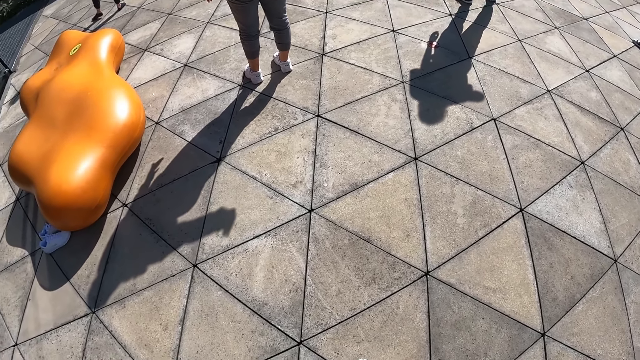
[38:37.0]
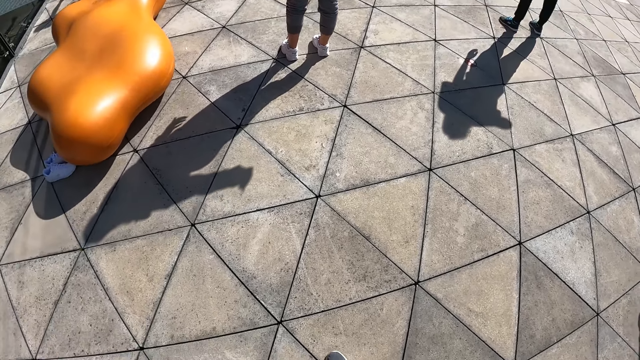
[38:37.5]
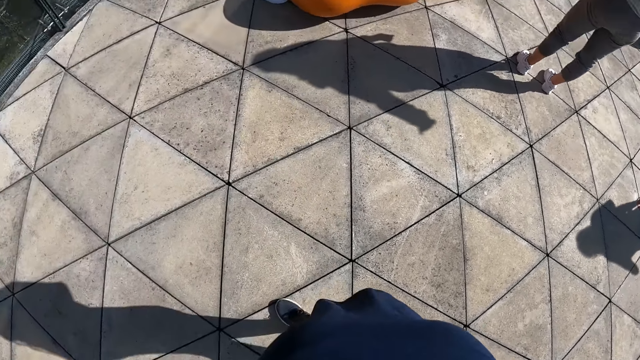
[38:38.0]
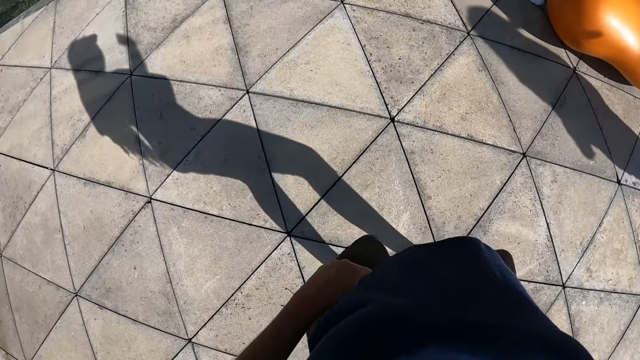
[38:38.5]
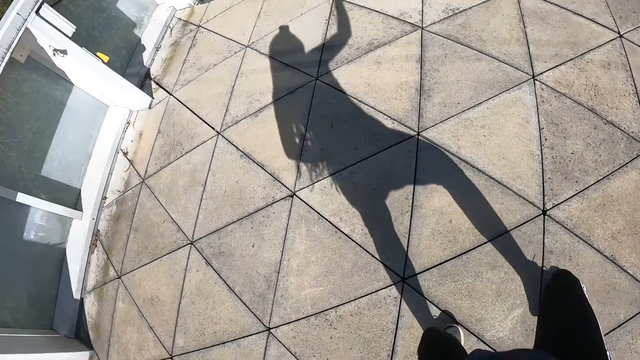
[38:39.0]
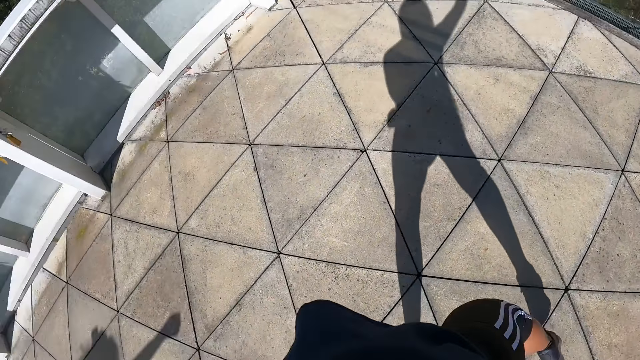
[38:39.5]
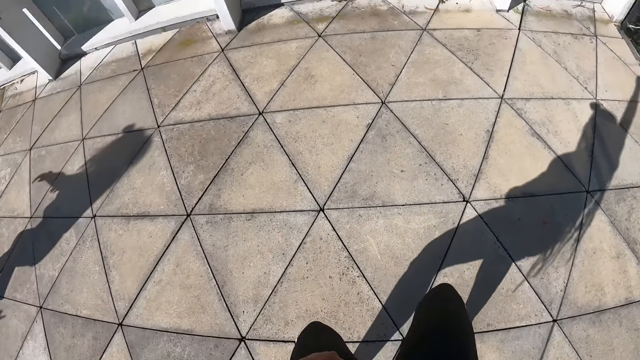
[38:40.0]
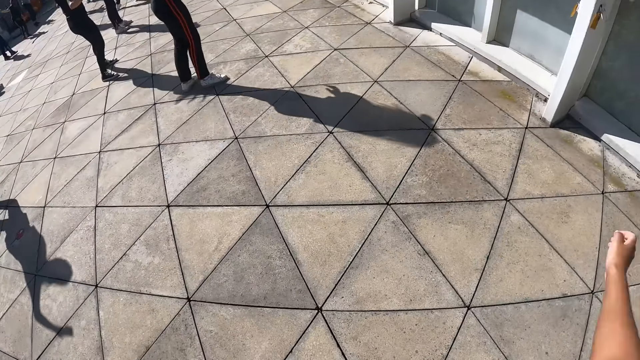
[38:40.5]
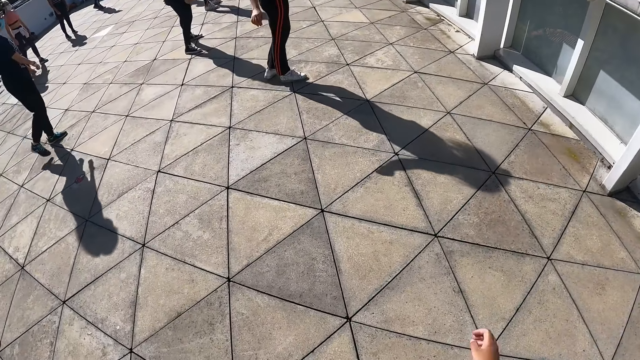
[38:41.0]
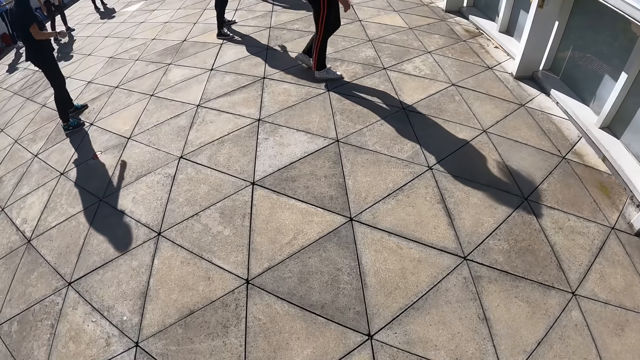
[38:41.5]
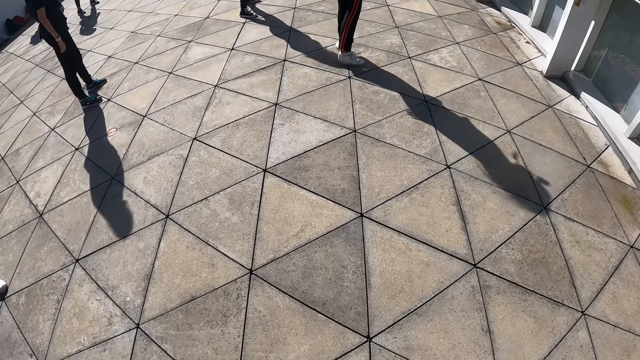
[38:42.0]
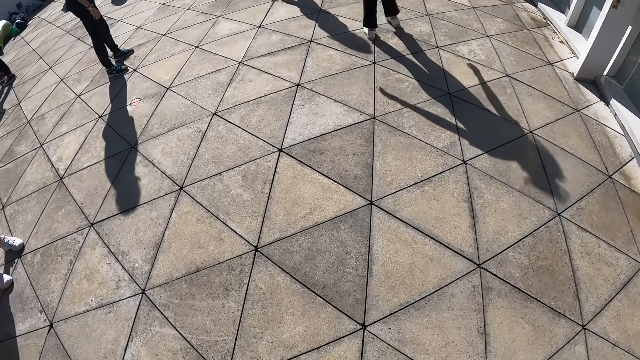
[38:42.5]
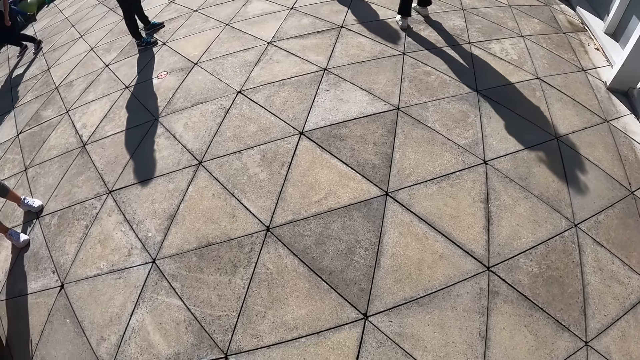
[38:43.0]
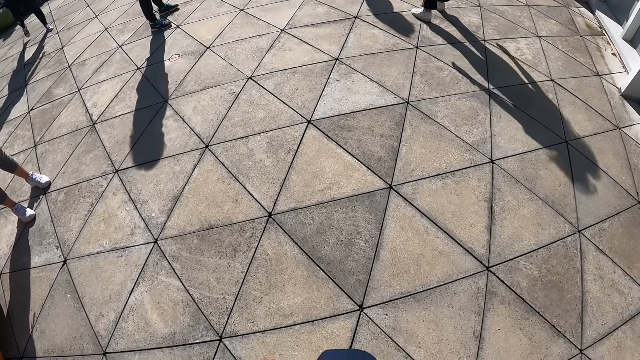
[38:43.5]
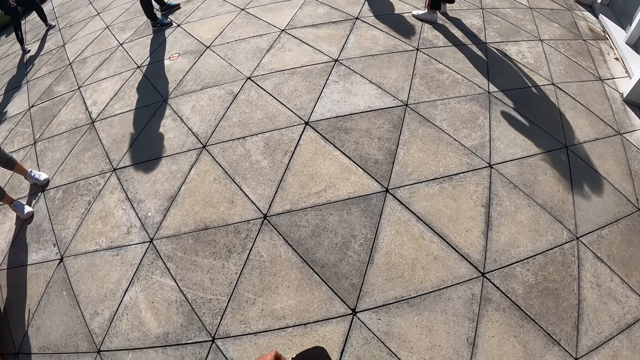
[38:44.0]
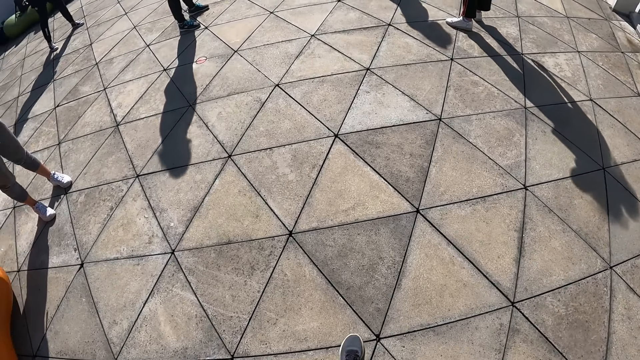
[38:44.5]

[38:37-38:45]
The camera wearer works out.

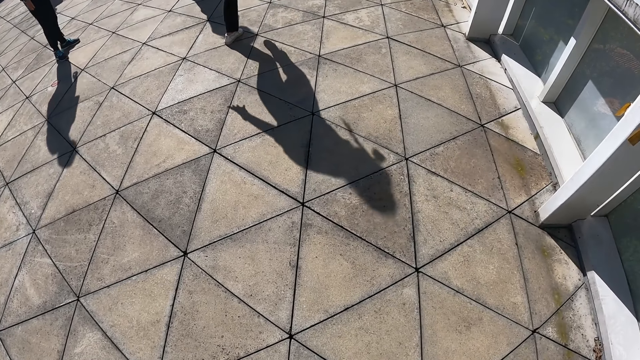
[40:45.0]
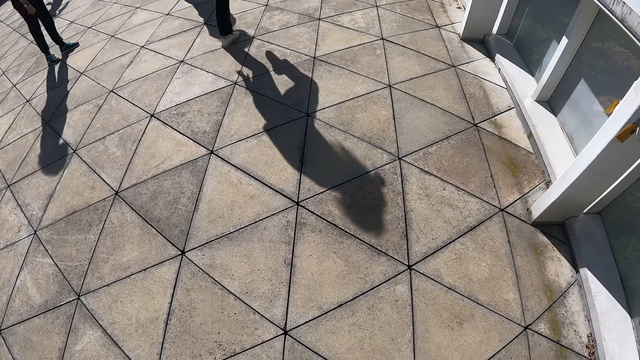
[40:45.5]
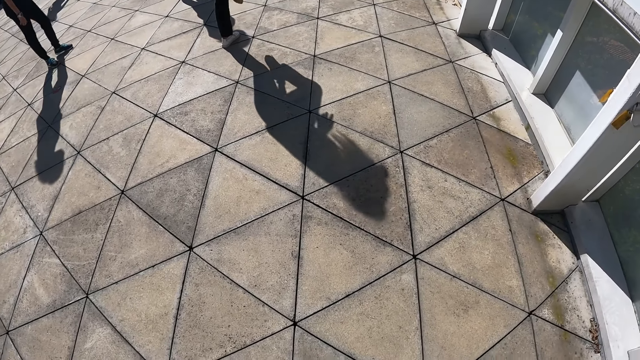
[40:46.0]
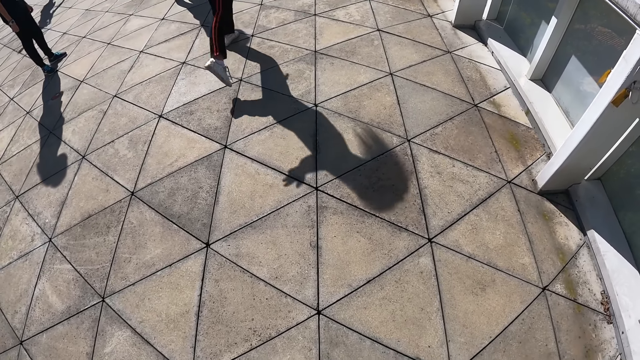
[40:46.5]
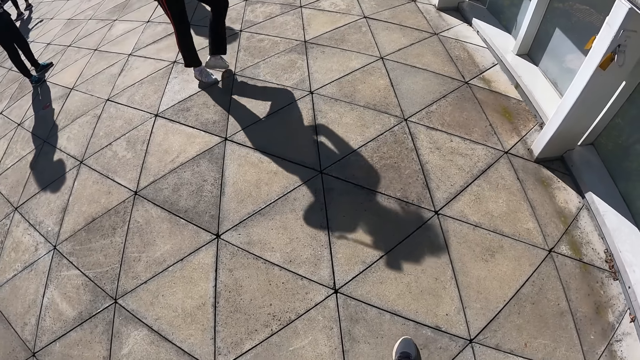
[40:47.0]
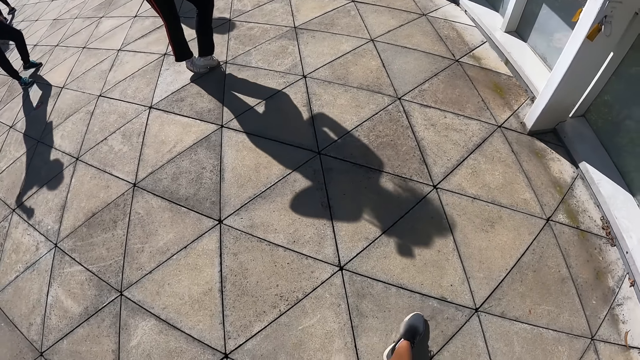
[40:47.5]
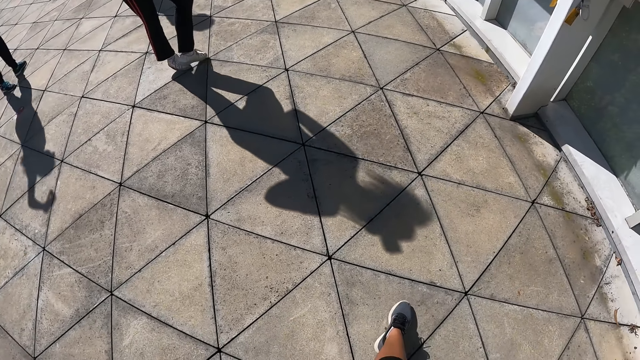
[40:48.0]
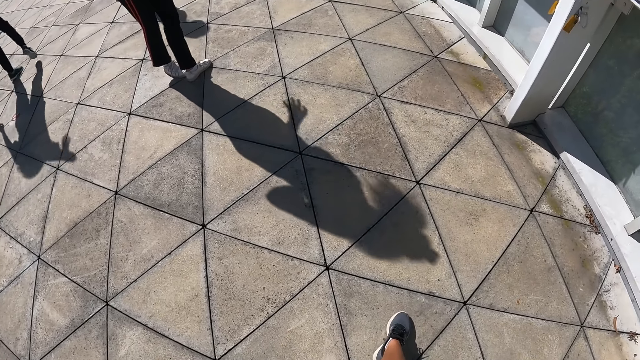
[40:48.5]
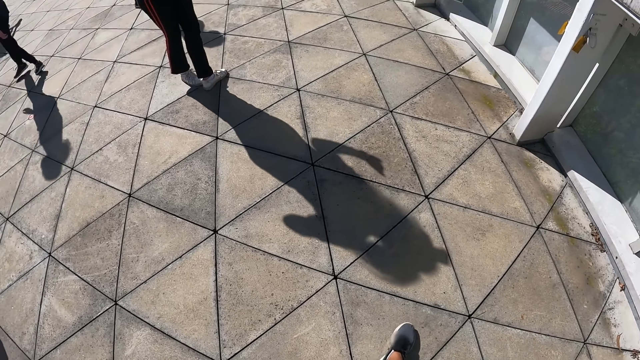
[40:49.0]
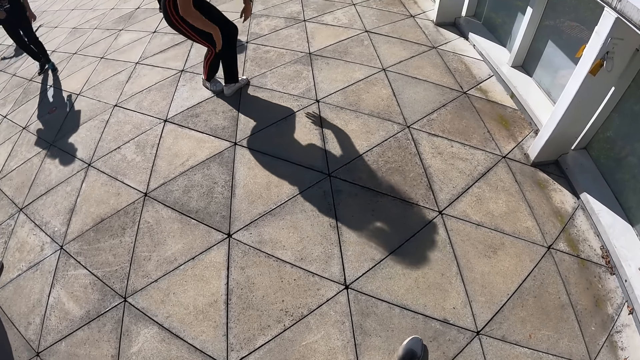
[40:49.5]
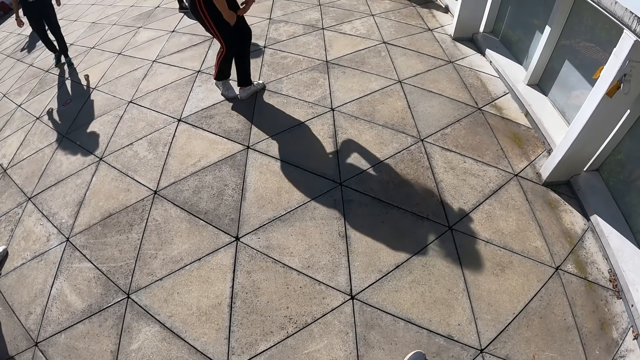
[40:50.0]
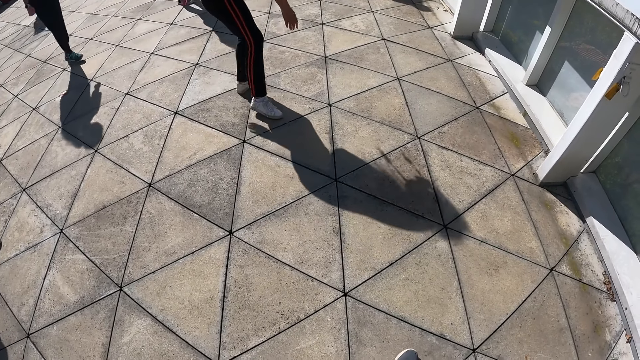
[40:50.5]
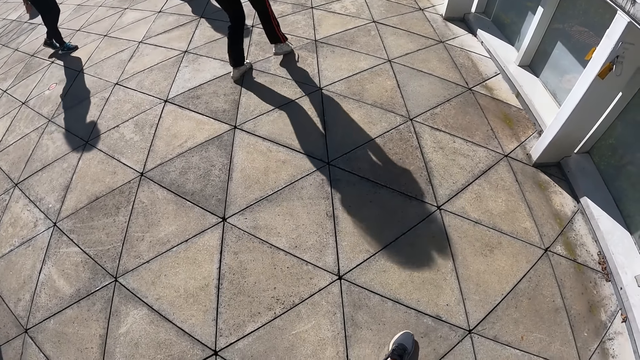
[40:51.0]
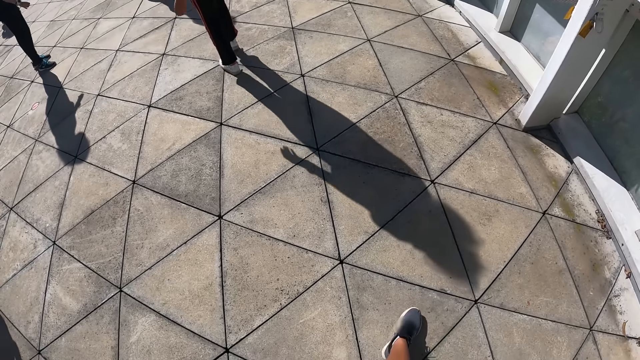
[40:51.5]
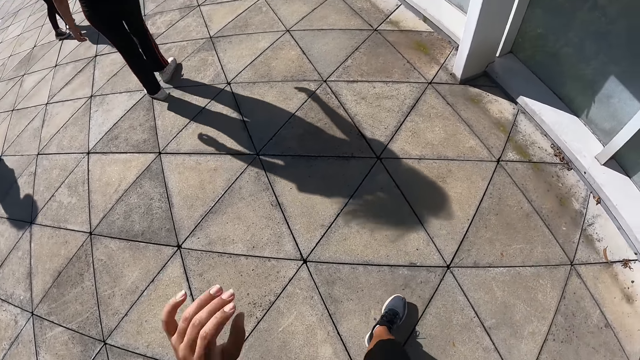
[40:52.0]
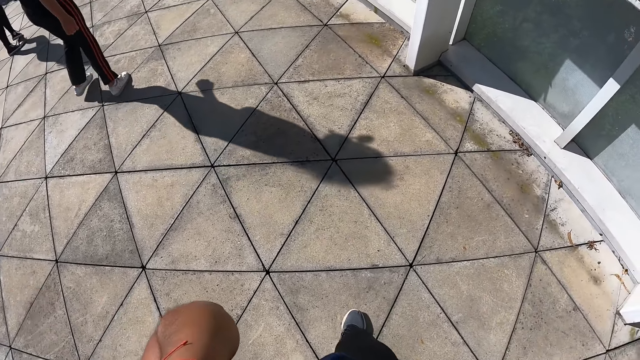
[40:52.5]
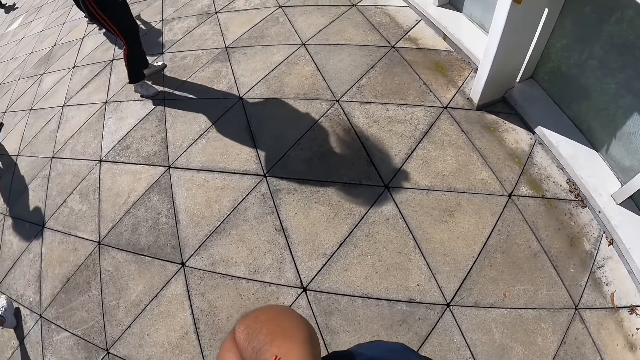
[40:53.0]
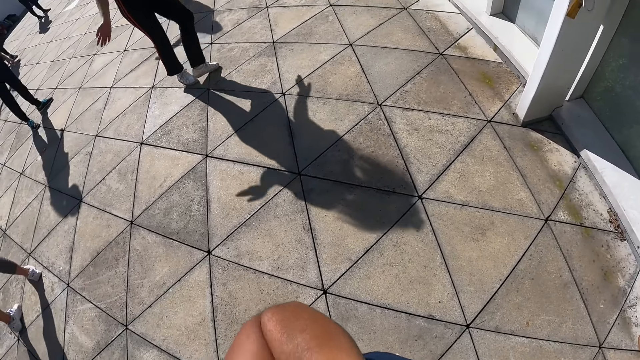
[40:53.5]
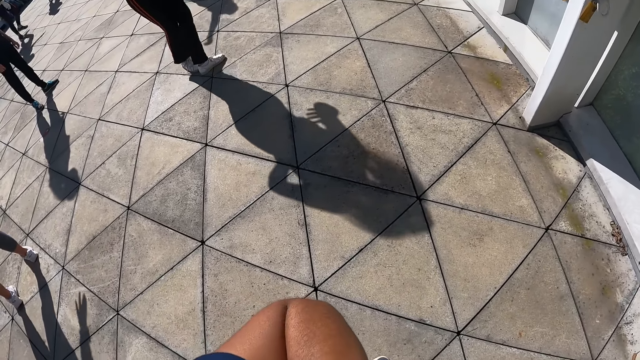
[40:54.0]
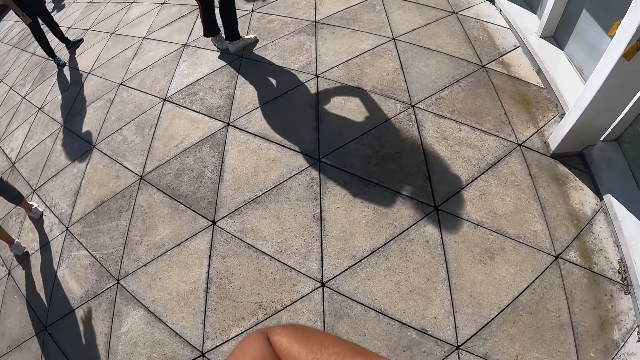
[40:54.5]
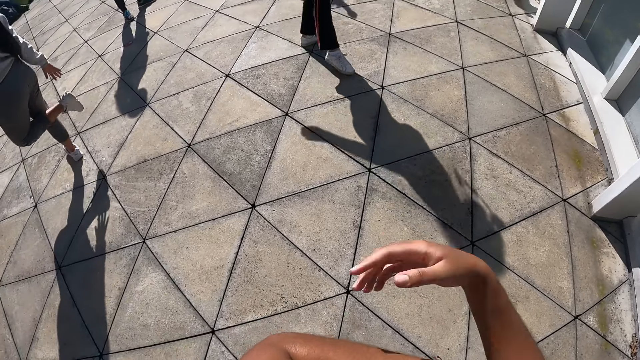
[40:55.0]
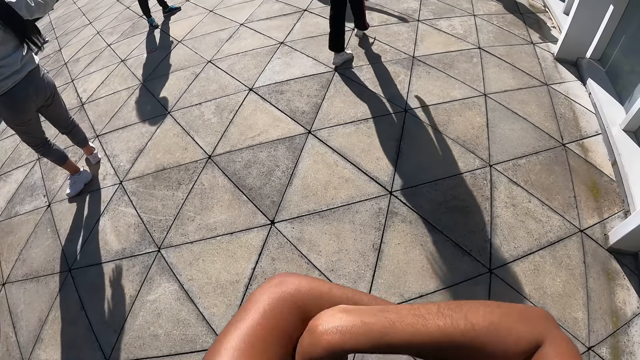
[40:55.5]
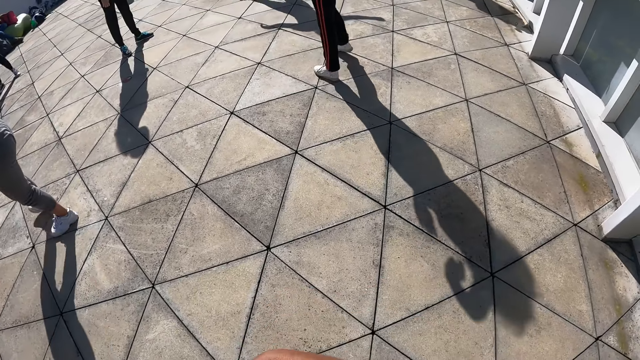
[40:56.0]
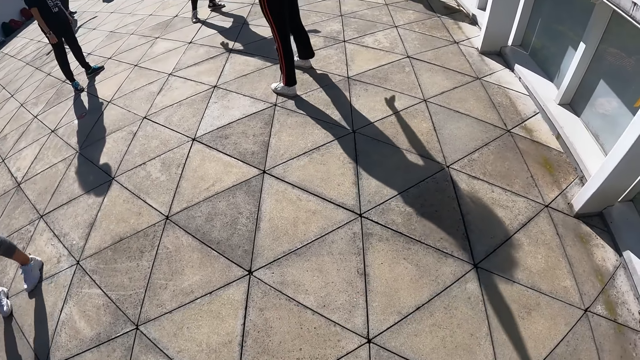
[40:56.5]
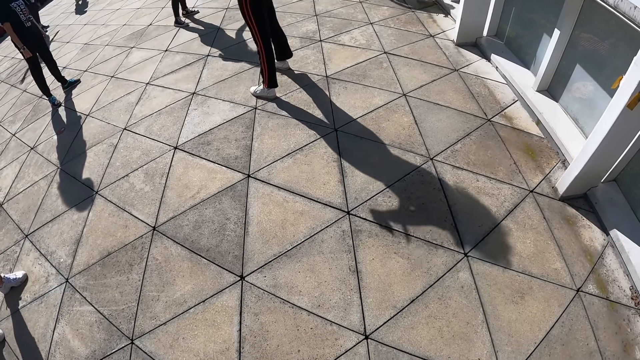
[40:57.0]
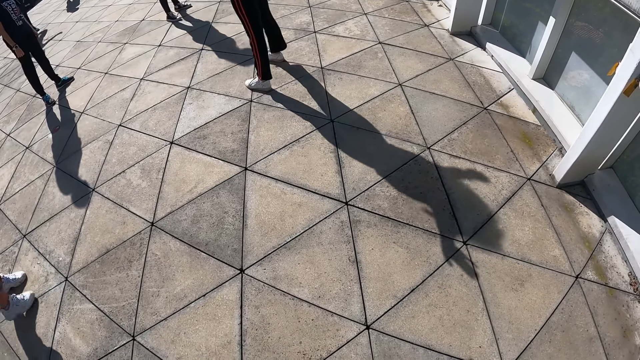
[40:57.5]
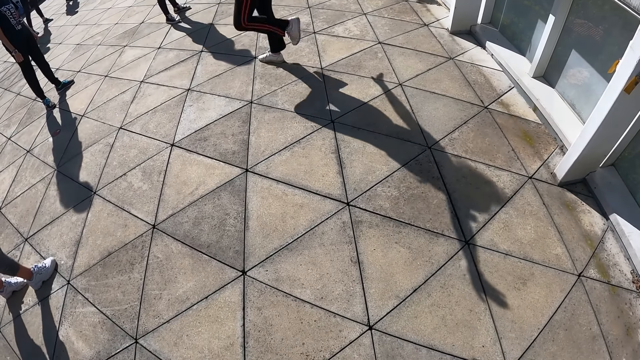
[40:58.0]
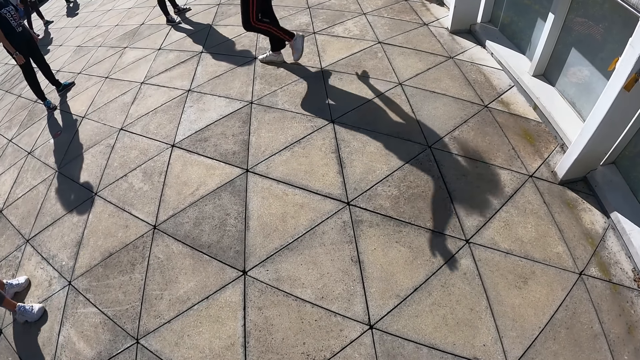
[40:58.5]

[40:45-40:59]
A person moves. The camera wearer moves the hands. Another person lifts the legs. The camera wearer folds her hands.
